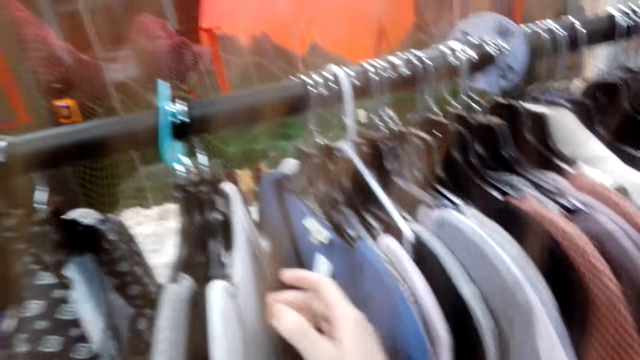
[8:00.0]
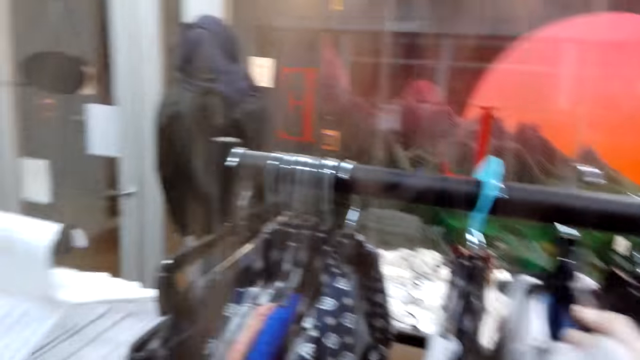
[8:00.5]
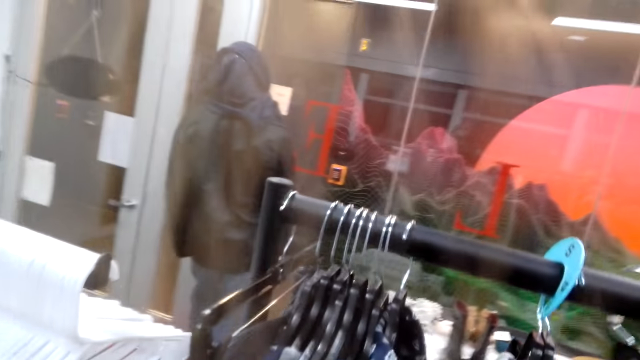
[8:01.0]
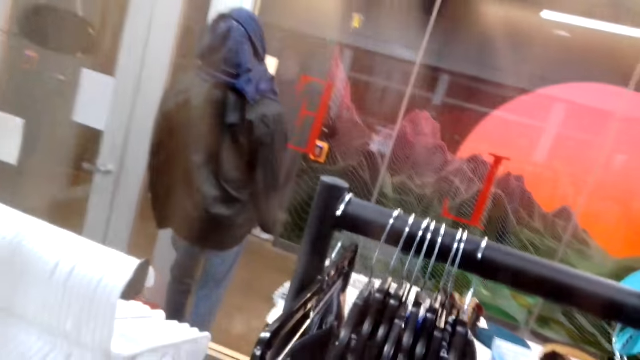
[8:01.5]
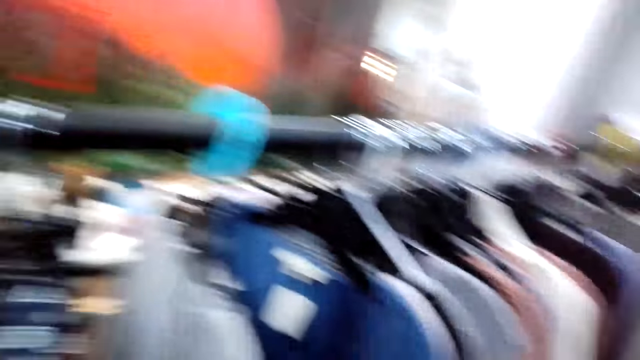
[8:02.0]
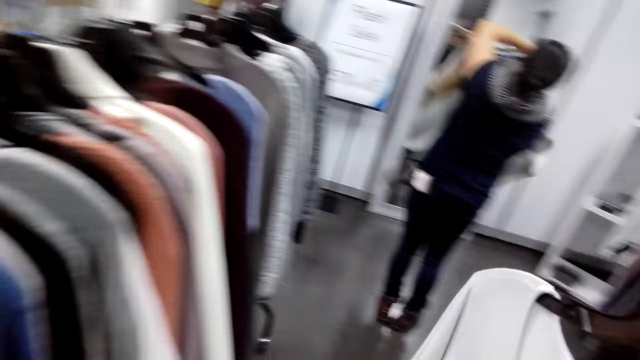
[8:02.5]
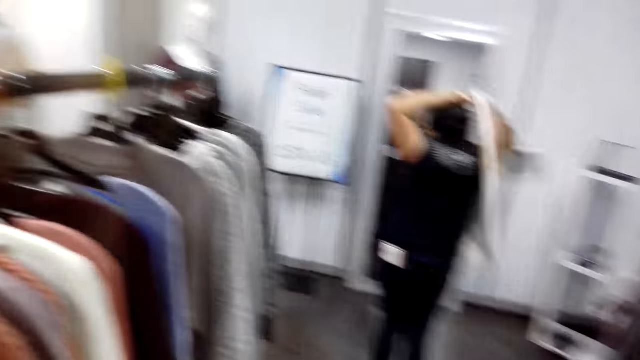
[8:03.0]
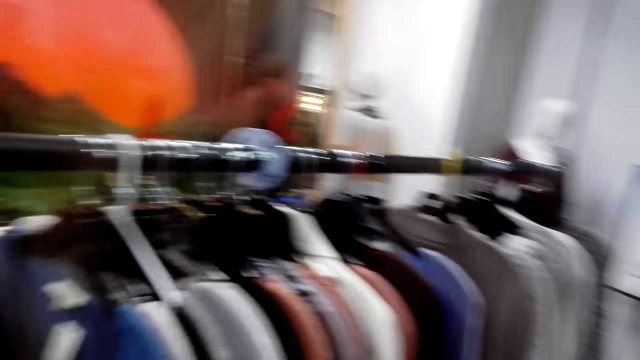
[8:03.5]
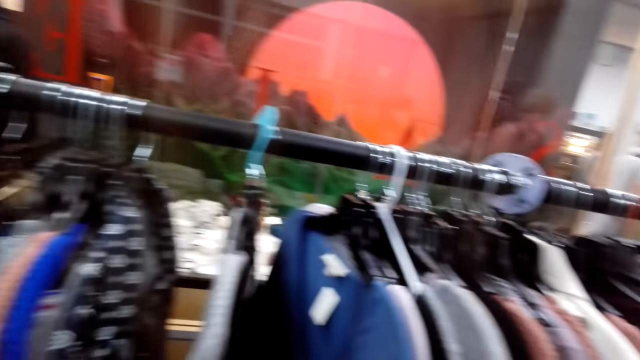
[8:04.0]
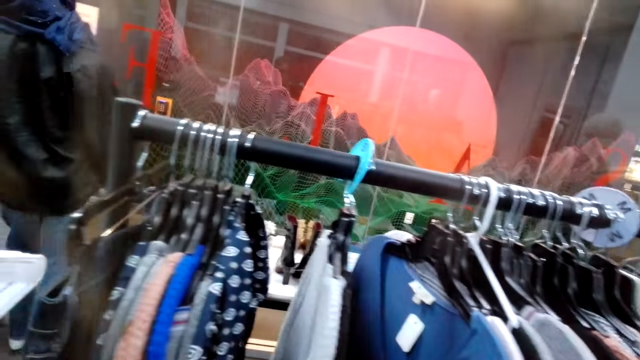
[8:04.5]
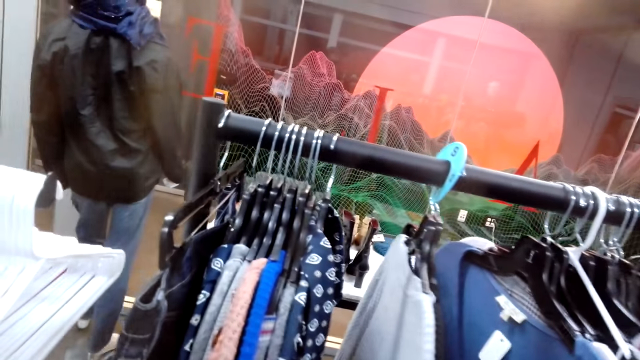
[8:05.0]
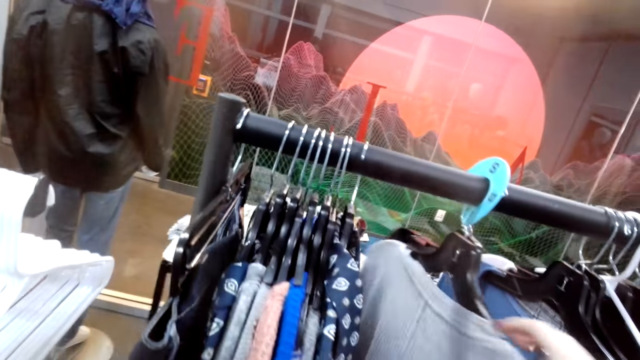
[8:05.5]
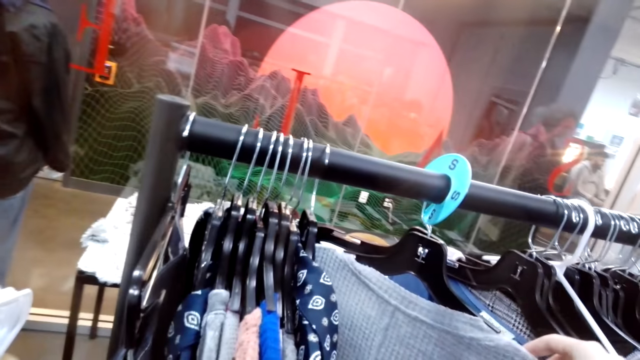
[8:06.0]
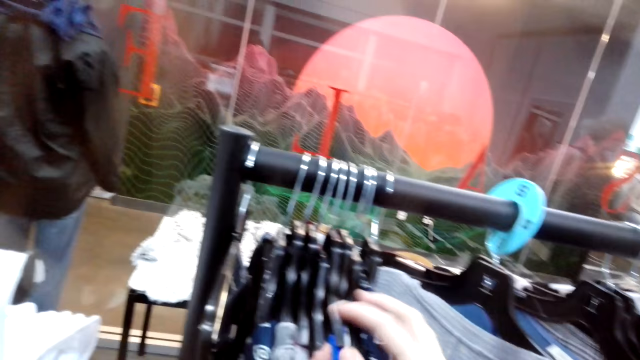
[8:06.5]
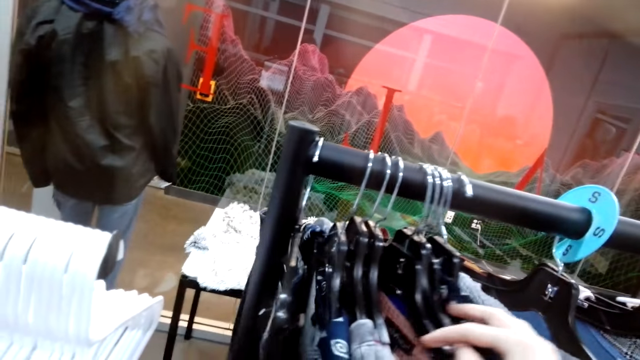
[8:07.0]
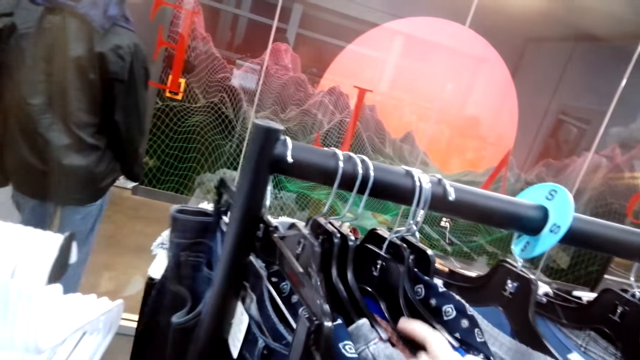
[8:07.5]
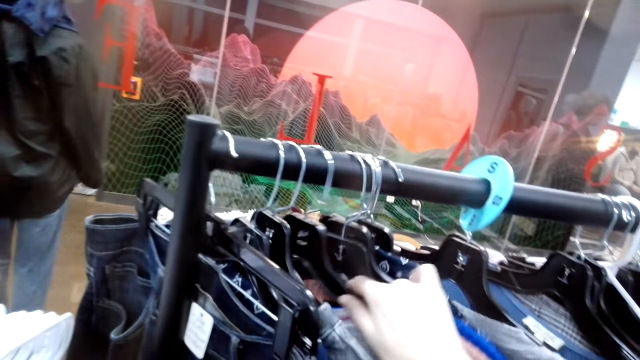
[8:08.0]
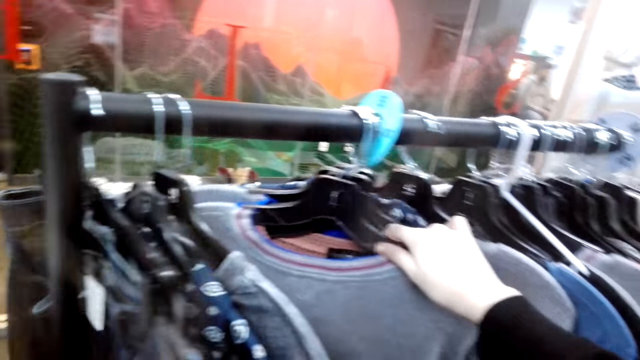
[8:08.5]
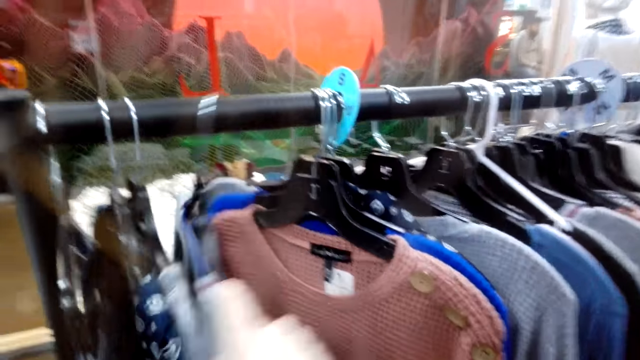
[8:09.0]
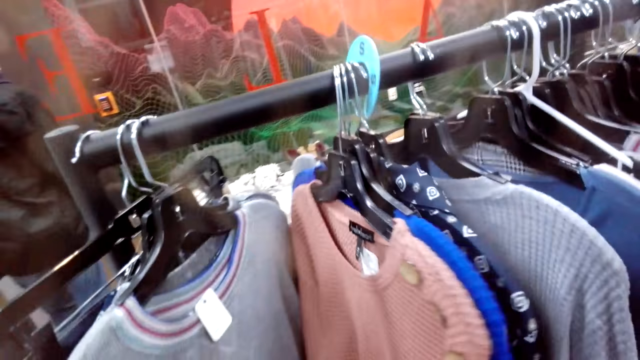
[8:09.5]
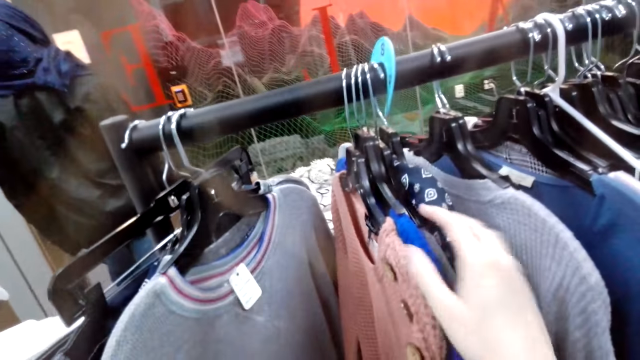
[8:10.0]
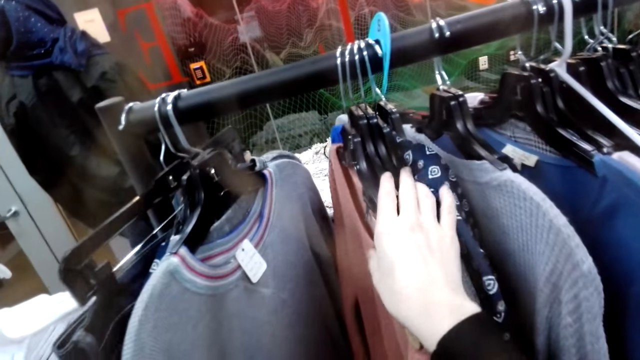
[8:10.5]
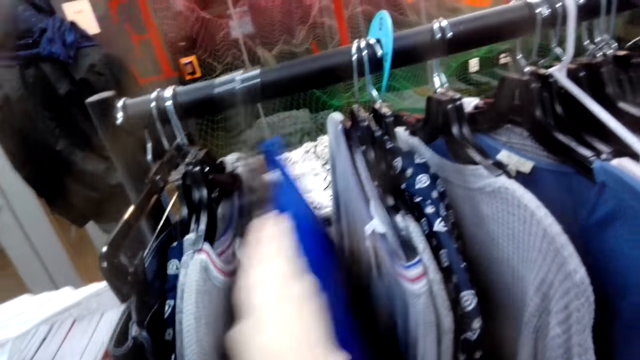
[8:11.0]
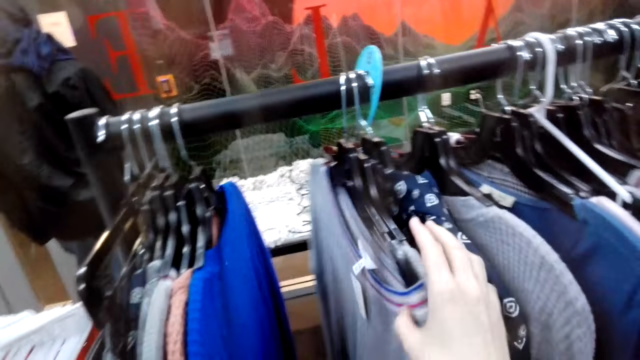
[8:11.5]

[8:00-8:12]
The camera wearer checks on hanged sweaters. They turn to the side. They hold a cloth. They turn to the side. They hold clothes on a hanger.

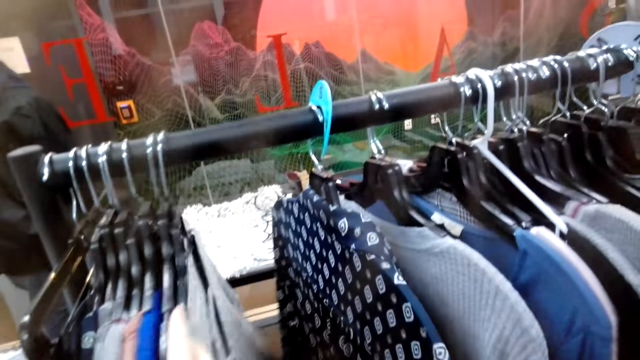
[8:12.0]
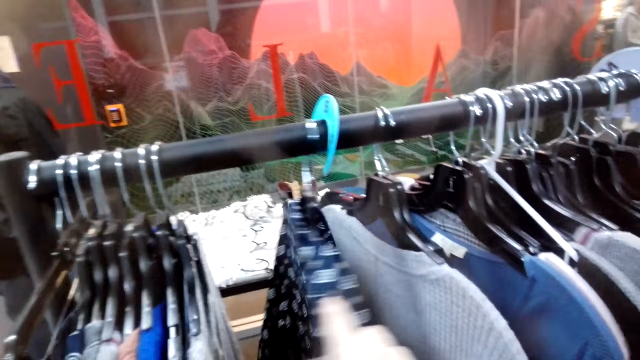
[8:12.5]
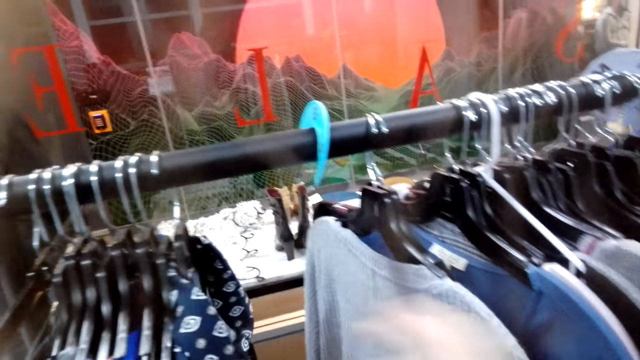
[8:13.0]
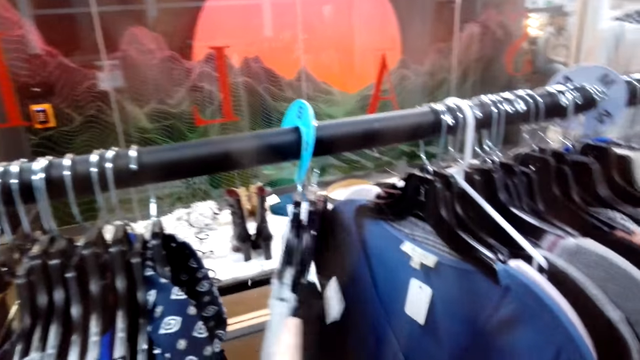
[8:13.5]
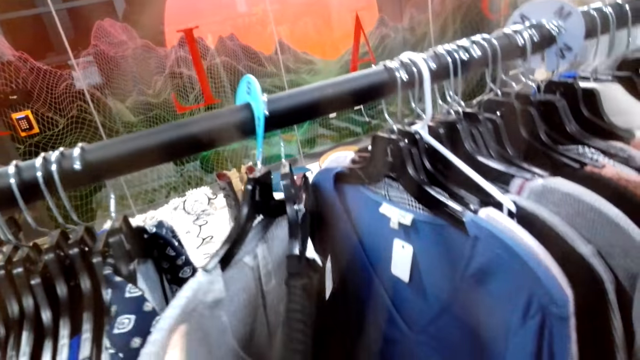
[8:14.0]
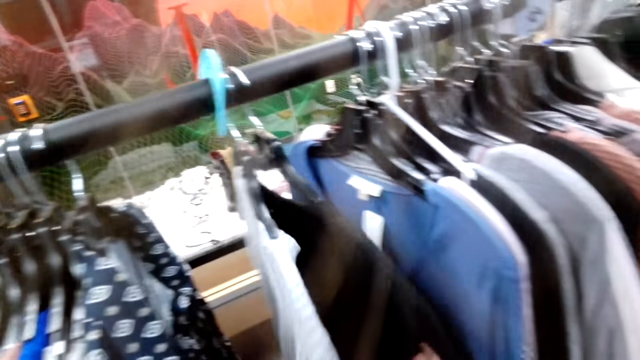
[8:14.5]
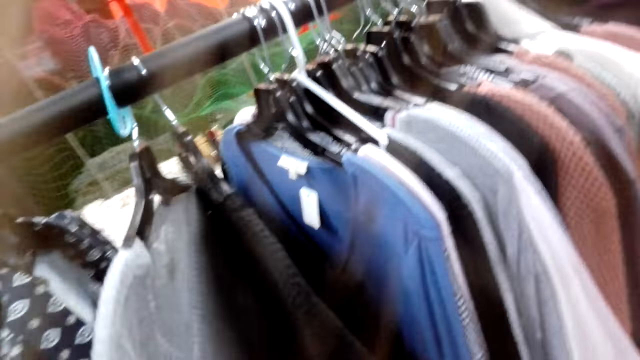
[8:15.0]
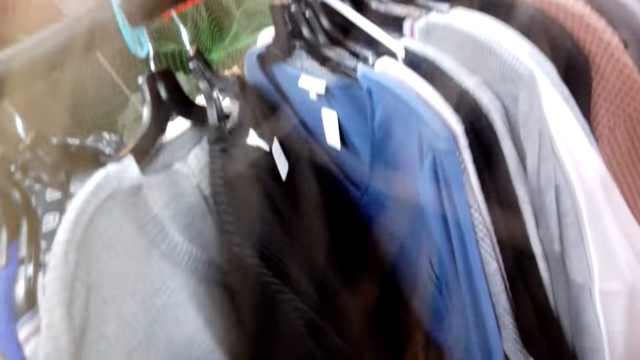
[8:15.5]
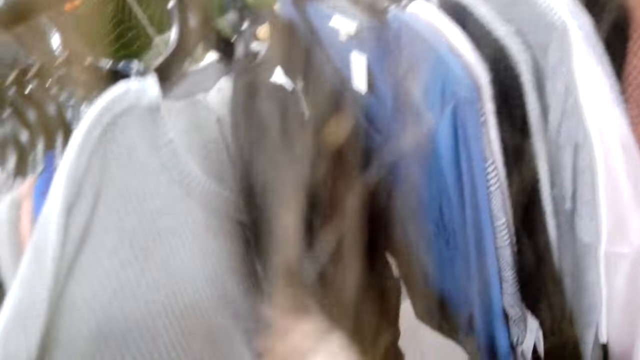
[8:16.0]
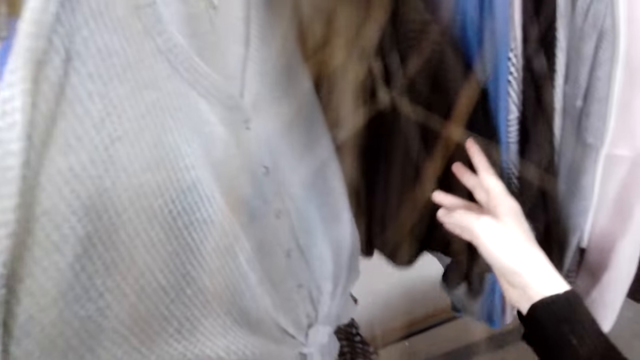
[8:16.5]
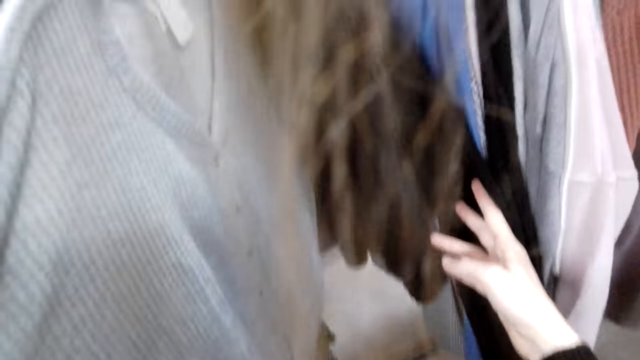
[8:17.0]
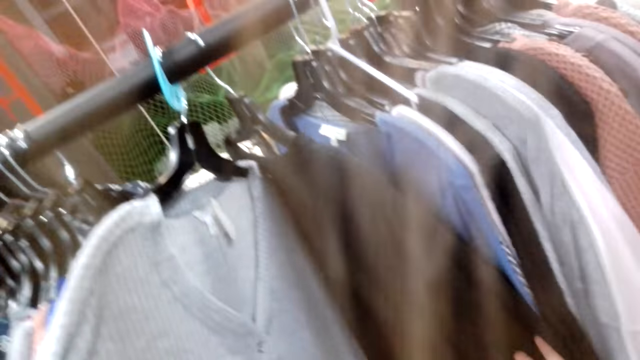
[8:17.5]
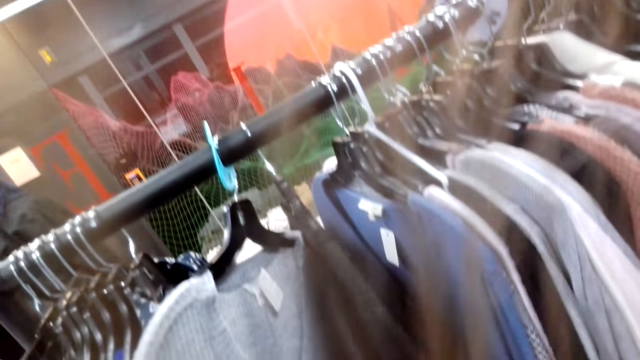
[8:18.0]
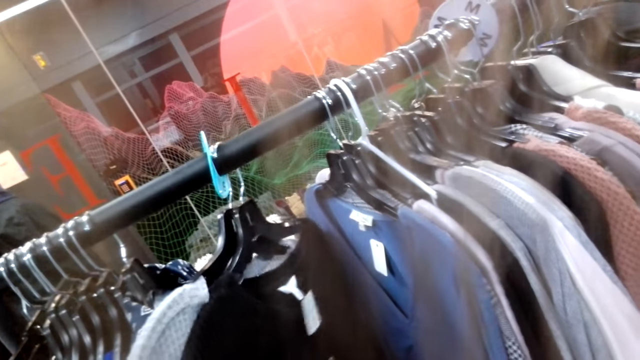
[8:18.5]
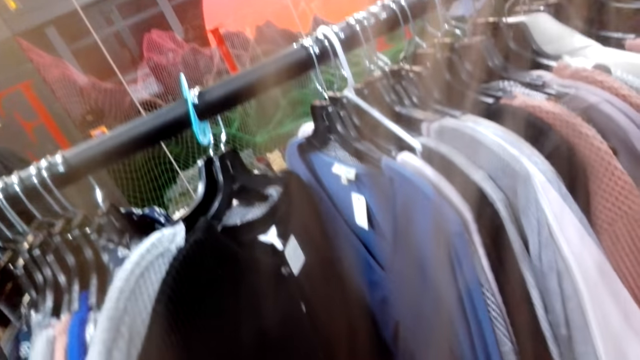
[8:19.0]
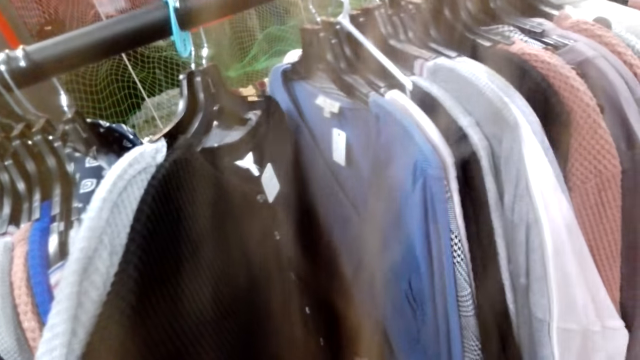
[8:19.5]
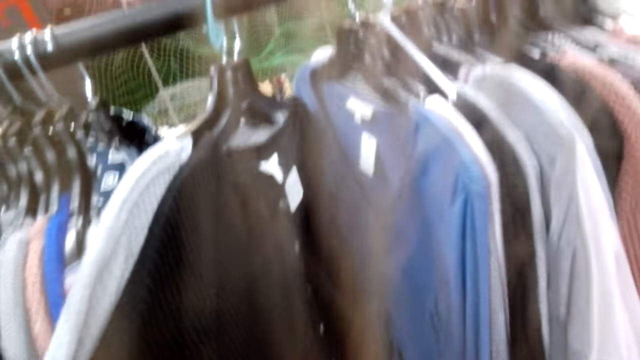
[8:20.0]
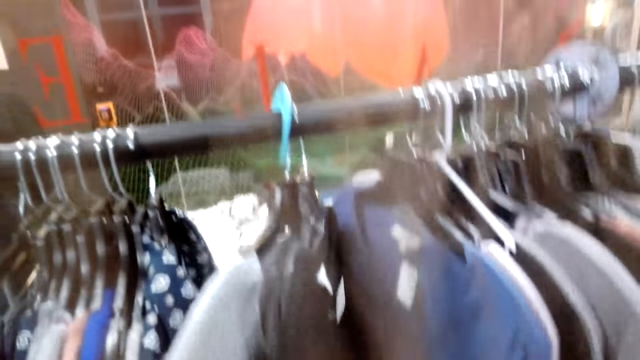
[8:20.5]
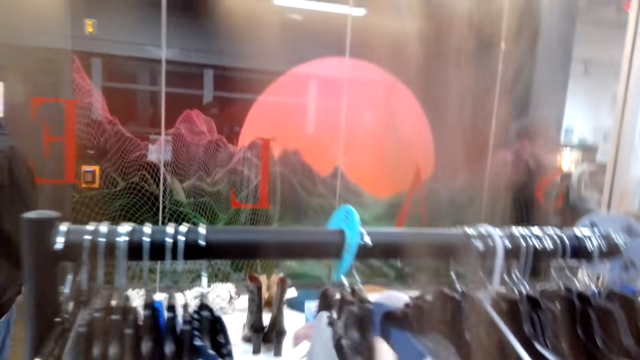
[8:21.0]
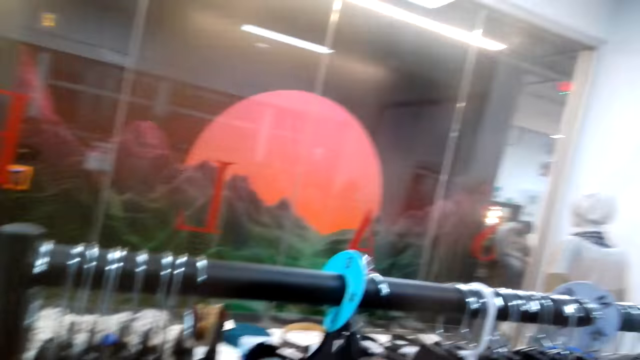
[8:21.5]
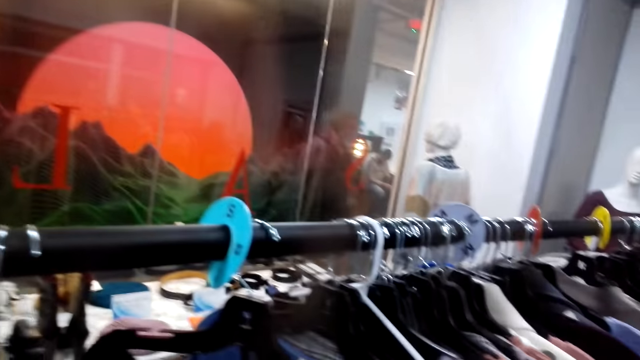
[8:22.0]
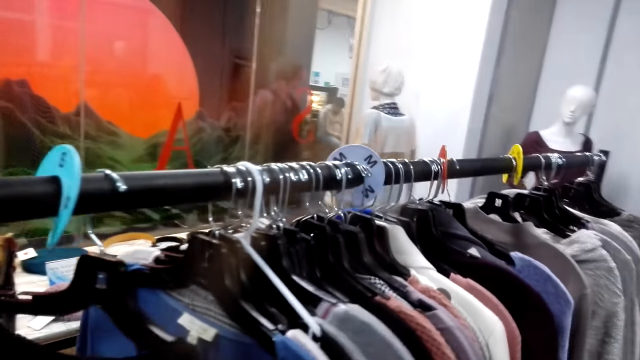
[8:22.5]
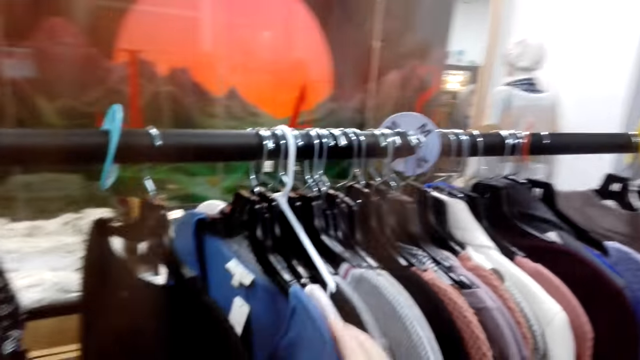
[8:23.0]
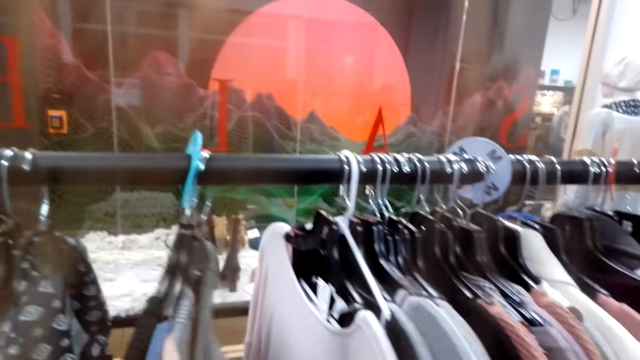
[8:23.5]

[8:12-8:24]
The camera wearer turns to the side. They hold clothes on a hanger. They turn to the side. They check on hanged sweaters. They hold the clothes on the hanger. They take out a sweater.
